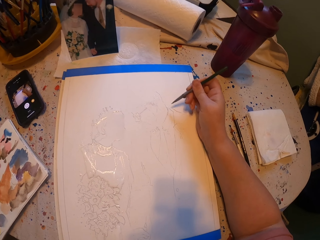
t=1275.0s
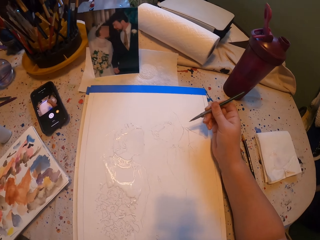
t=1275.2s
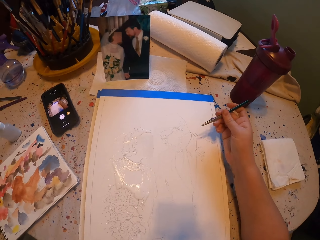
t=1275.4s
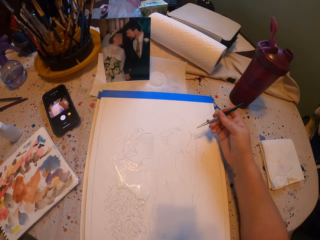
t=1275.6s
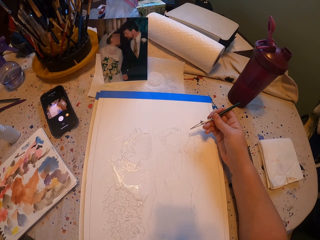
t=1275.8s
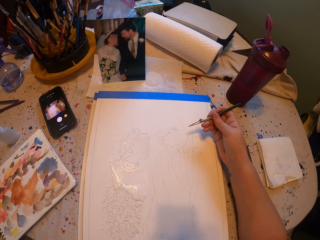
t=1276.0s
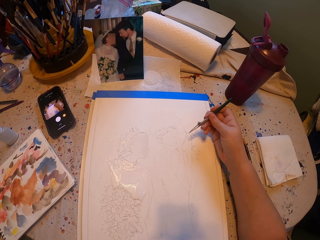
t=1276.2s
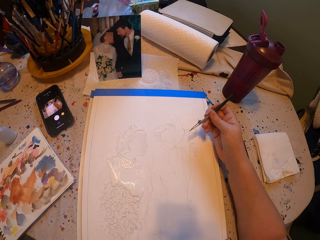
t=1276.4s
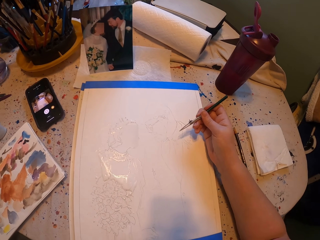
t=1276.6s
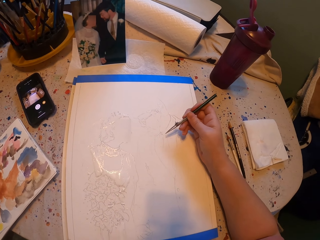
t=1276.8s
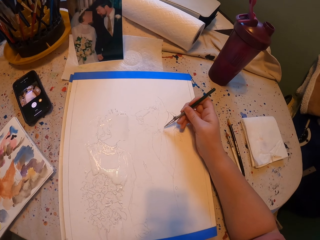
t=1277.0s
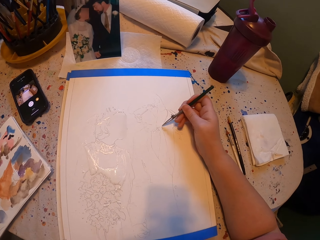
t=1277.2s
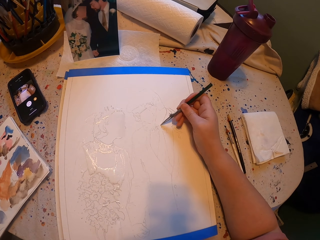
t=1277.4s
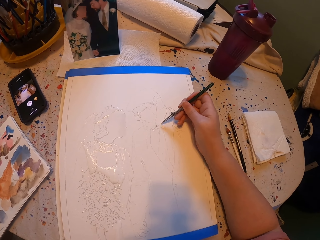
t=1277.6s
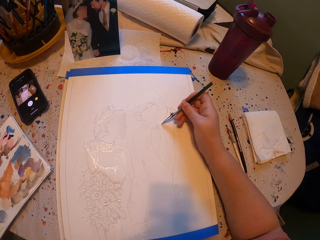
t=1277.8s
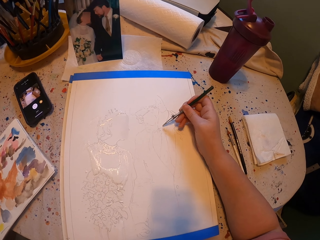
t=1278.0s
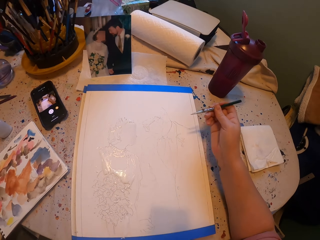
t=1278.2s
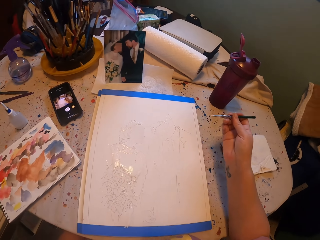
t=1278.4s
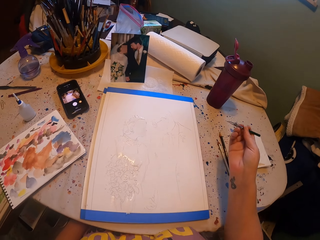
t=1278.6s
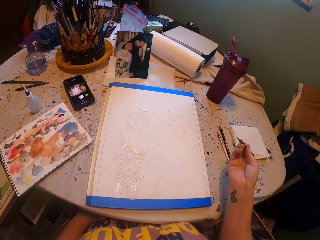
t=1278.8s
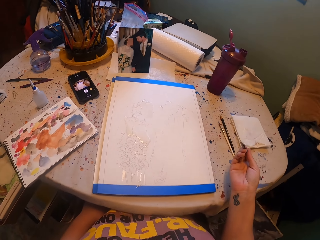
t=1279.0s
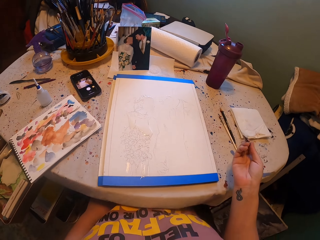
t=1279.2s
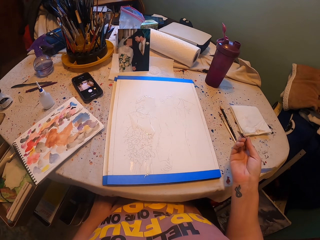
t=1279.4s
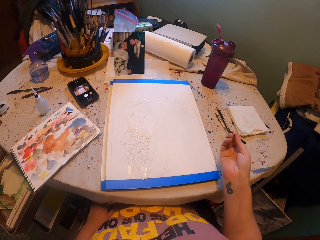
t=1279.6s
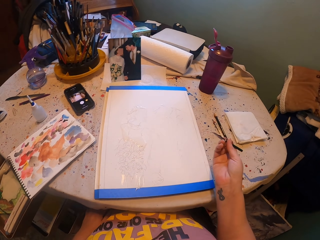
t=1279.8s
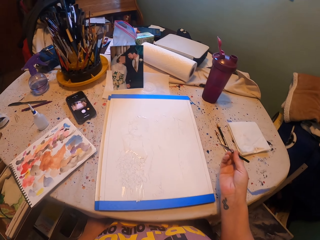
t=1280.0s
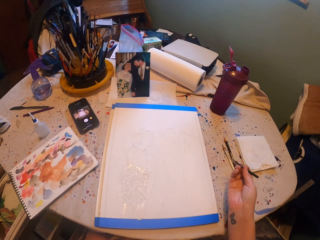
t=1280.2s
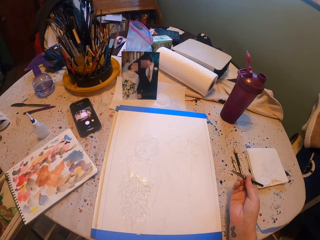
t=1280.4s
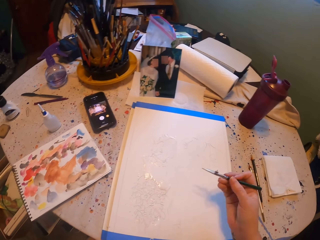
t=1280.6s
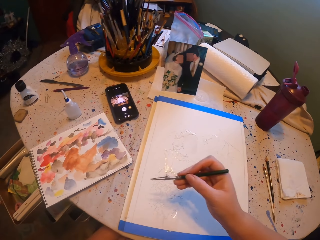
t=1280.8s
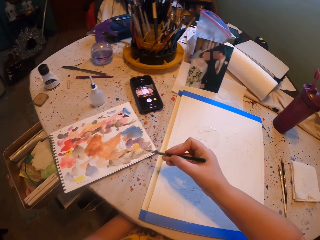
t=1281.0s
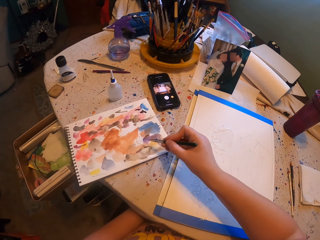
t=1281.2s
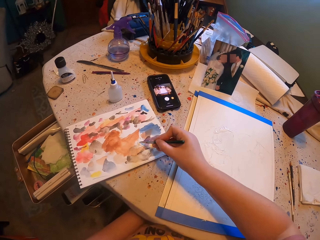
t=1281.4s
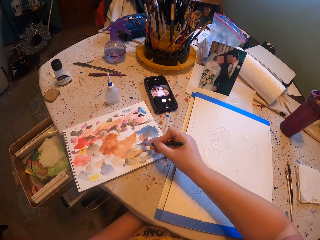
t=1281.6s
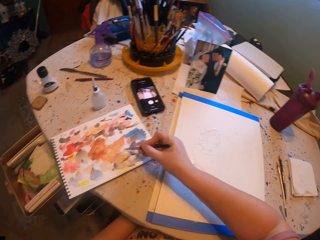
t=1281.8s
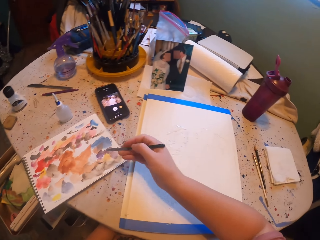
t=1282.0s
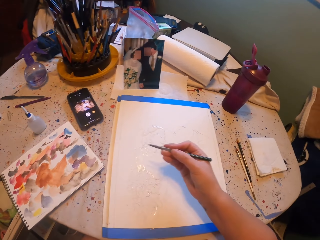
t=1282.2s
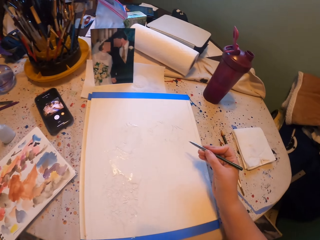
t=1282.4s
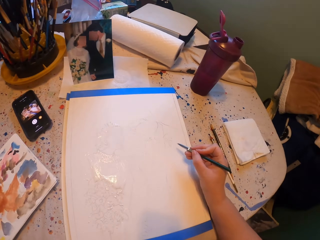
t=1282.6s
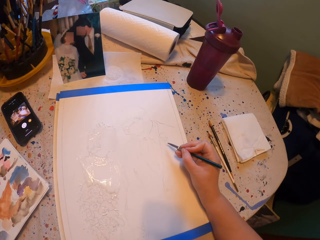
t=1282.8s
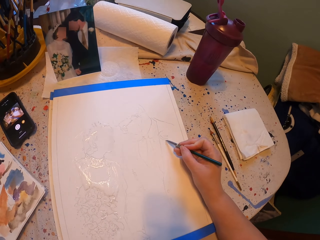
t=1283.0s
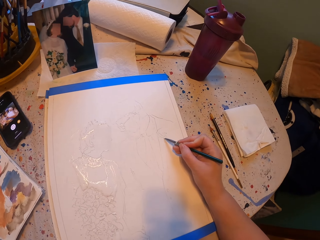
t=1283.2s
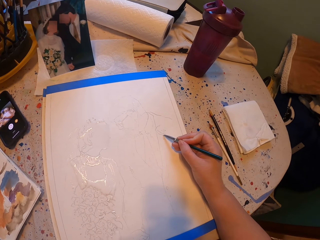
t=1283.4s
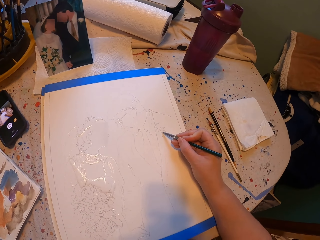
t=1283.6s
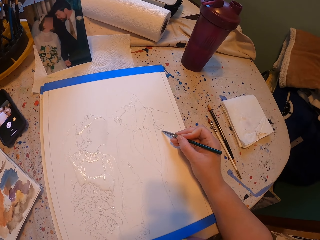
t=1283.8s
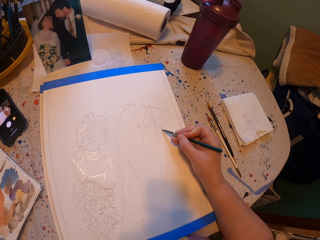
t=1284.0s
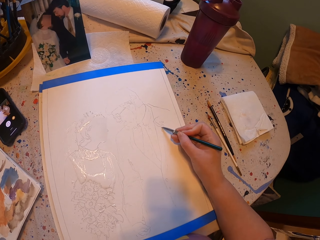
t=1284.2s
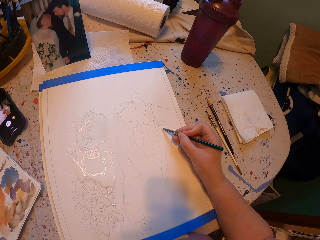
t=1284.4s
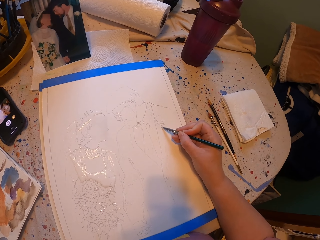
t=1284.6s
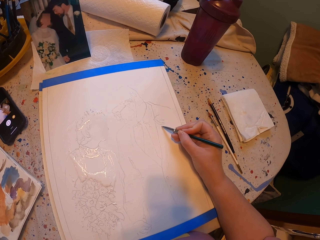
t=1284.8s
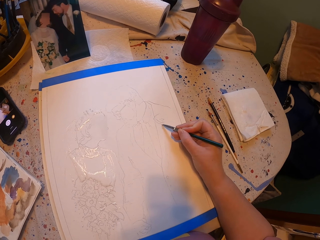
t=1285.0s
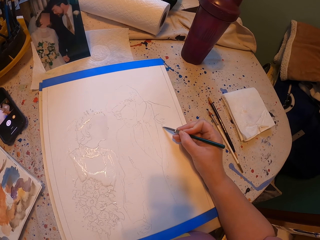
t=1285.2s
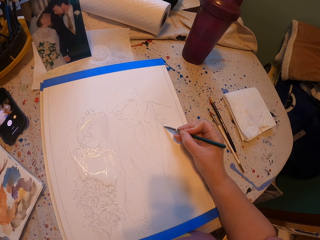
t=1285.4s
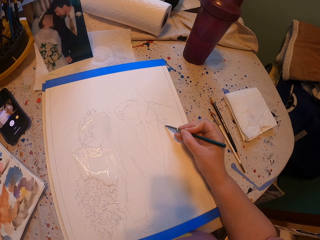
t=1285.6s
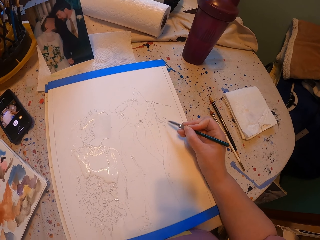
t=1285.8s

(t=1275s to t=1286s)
The camera wearer rubs the pen brush on the ink paper. They dip the paintpen into the paint. They paint a picture with the pen brush on the paper.

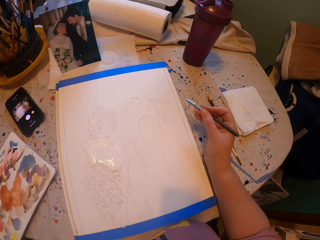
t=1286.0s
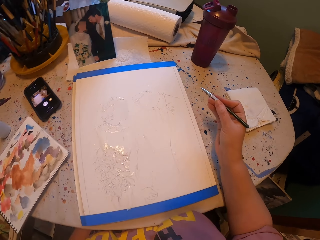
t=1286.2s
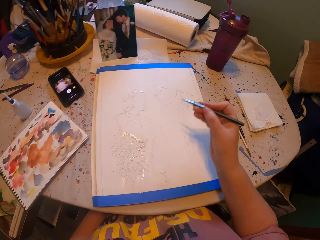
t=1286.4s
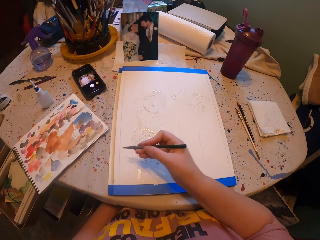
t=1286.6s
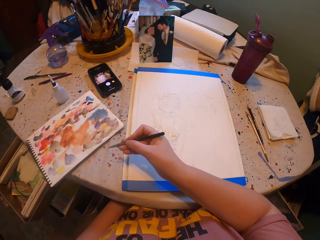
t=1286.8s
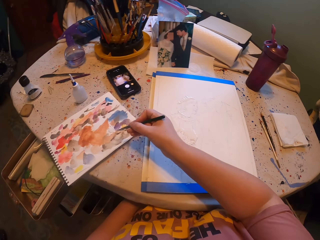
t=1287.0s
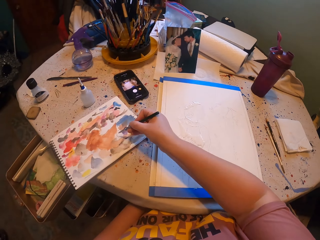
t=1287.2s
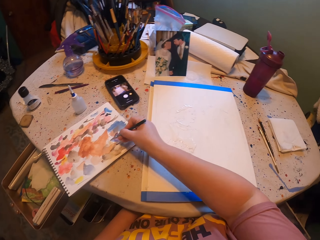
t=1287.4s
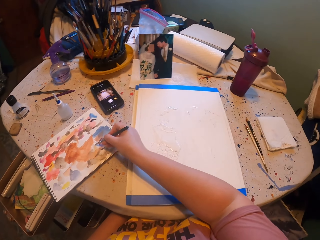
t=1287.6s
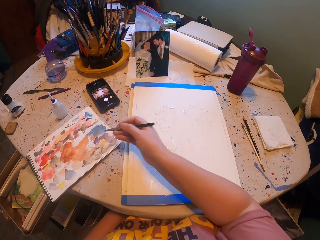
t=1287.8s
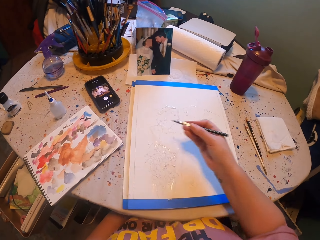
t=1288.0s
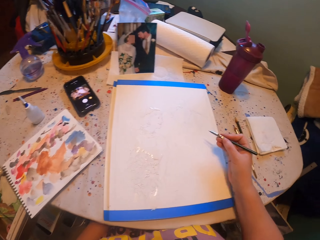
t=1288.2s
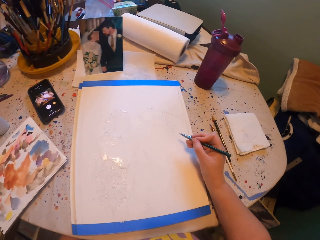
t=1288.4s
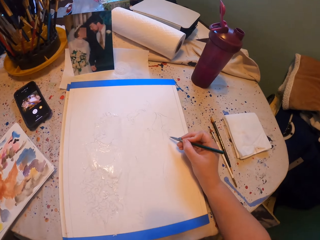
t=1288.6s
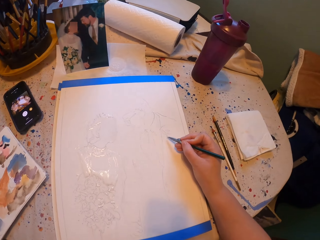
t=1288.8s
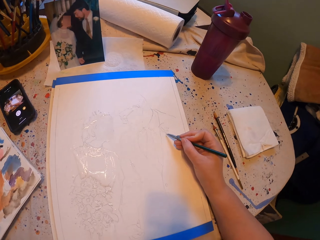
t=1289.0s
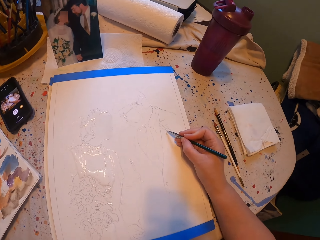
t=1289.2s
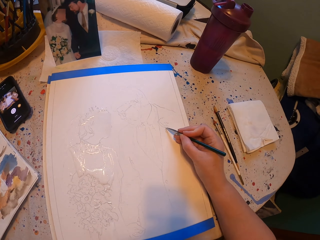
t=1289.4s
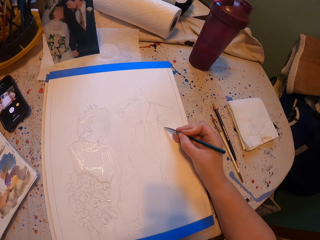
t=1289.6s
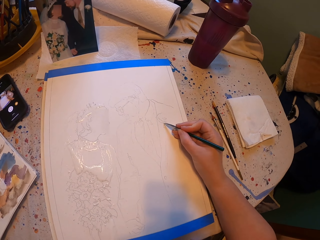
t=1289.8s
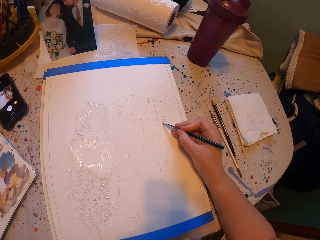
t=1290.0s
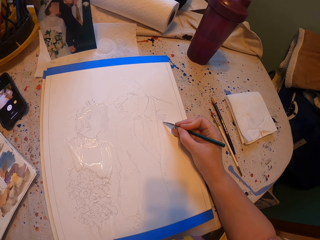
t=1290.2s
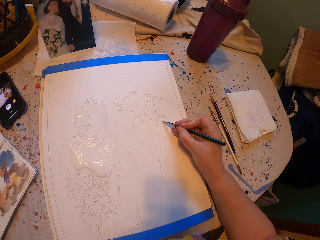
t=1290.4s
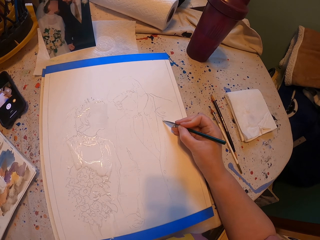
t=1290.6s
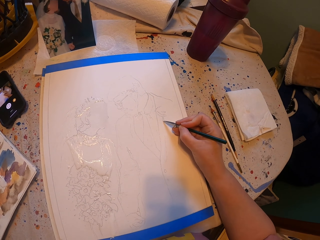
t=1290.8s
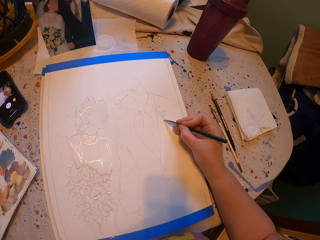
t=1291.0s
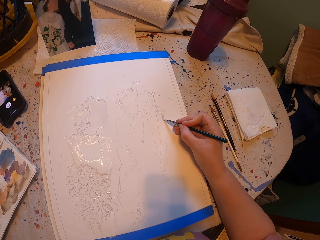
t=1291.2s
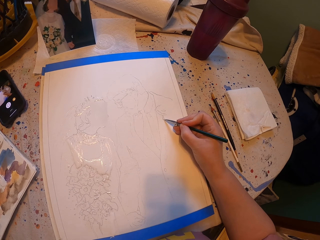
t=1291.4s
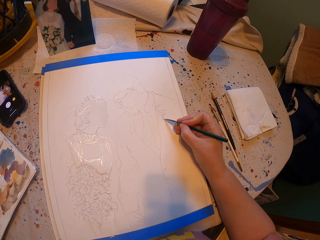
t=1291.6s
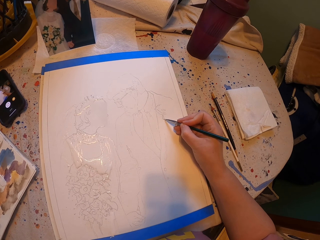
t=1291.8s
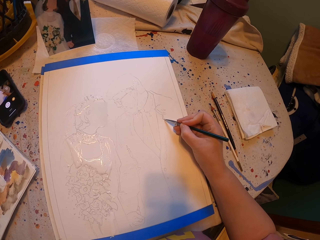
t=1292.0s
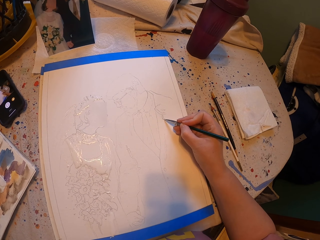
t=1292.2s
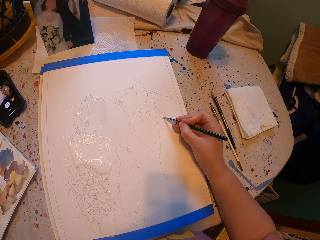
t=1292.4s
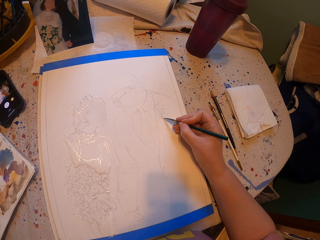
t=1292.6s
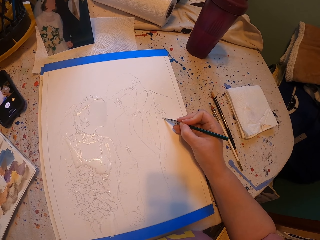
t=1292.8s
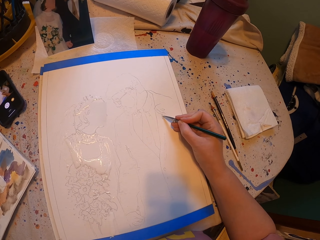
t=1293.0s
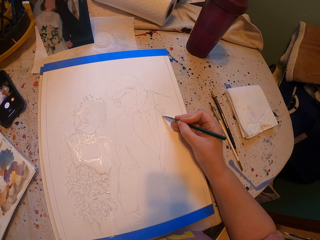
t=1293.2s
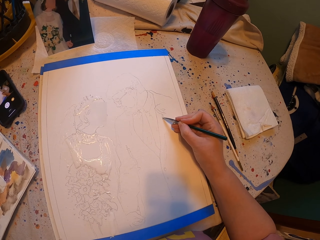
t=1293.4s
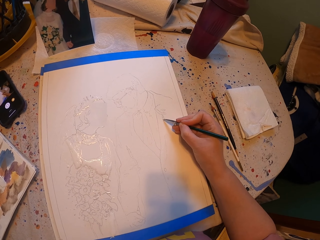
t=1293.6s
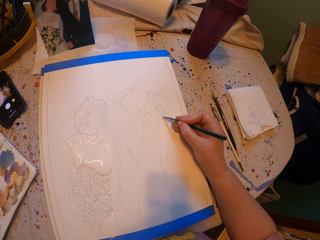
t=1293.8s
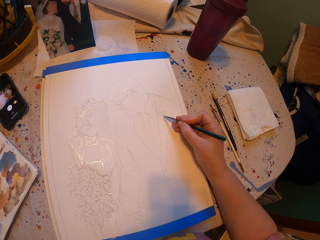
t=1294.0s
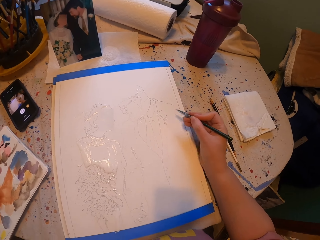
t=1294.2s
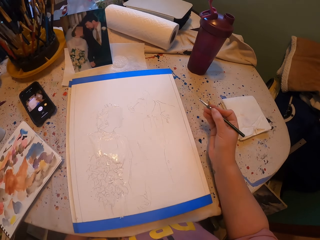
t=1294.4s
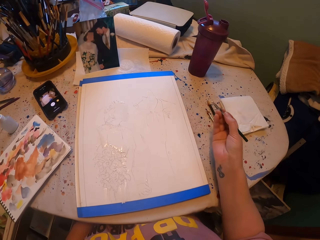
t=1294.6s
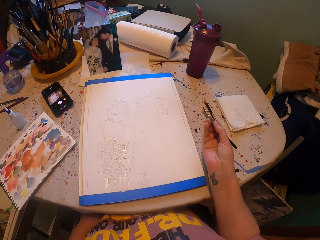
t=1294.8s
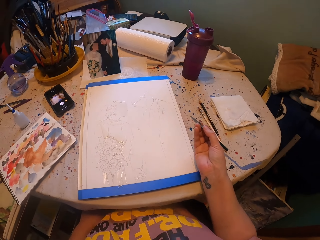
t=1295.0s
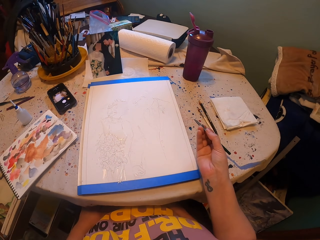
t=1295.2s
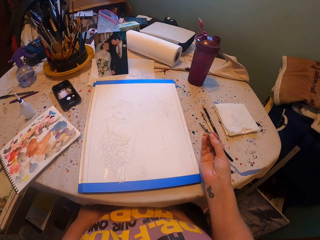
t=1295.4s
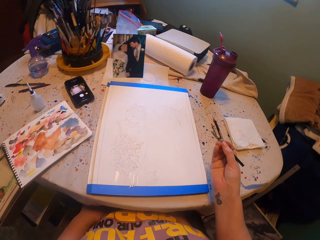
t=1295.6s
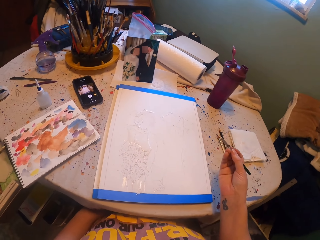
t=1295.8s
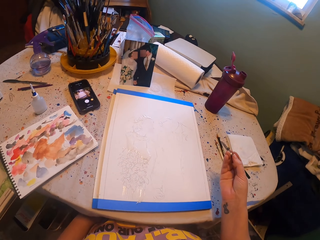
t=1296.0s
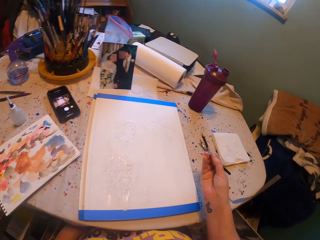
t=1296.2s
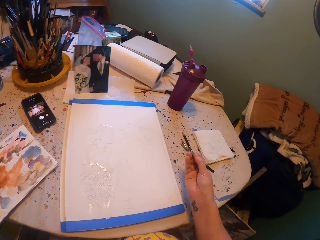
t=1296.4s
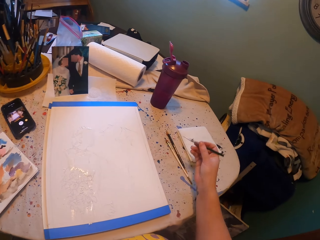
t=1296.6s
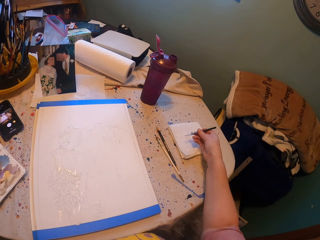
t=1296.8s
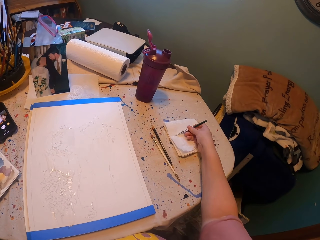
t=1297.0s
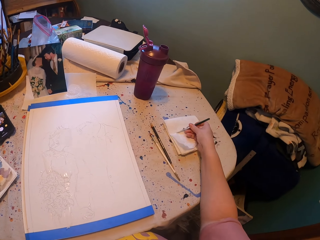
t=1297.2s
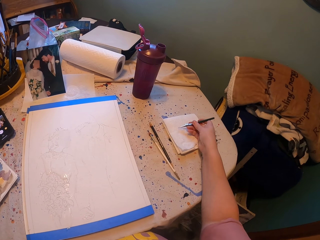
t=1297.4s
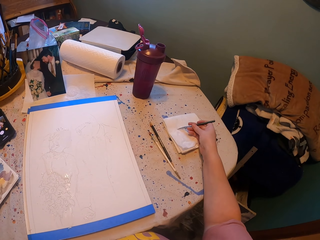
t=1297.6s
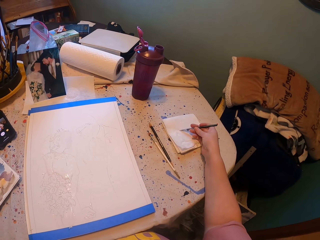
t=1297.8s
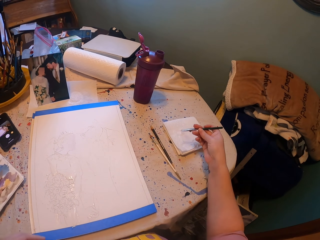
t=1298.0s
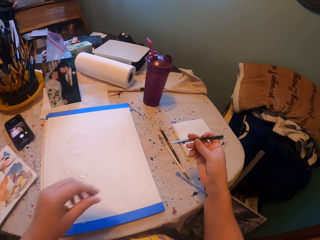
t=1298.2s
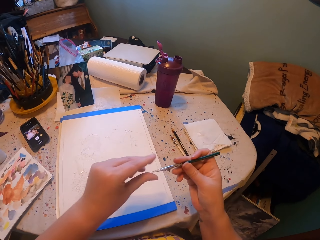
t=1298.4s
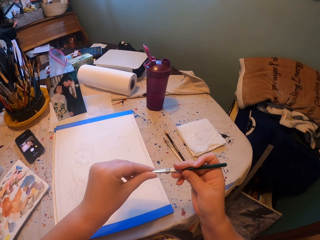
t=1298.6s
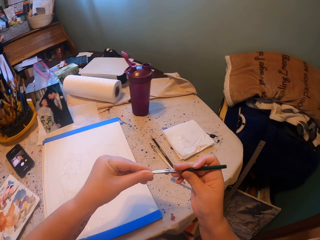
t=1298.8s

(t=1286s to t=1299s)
The camera wearer rubs the pen brush on the ink paper. They dip the paintpen into the paint. They paint a picture with the pen brush on the paper. They wipe the pen brush with a paper. They rub the paintpen on the book.
